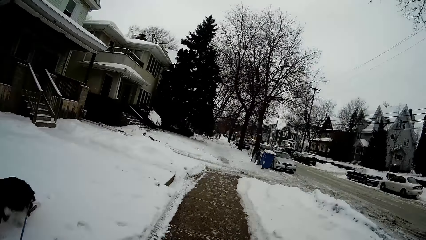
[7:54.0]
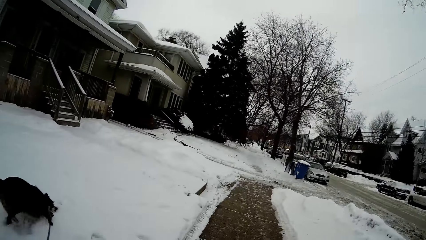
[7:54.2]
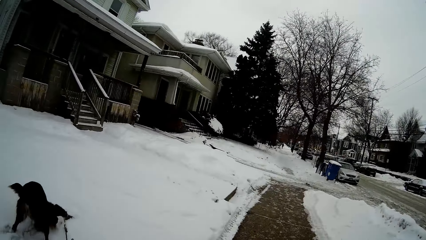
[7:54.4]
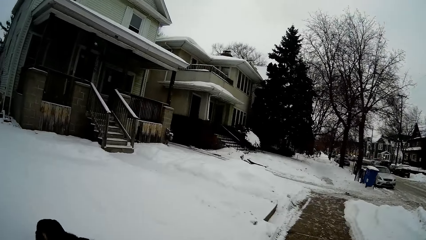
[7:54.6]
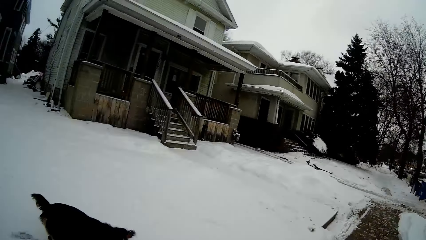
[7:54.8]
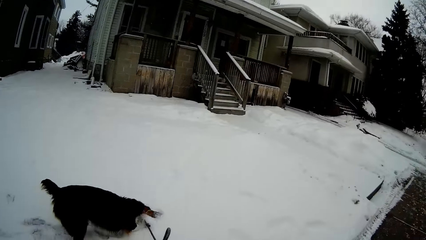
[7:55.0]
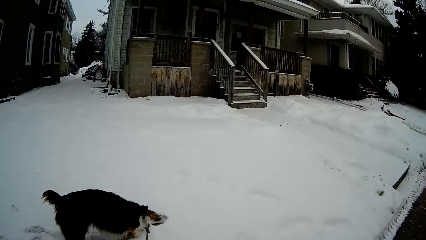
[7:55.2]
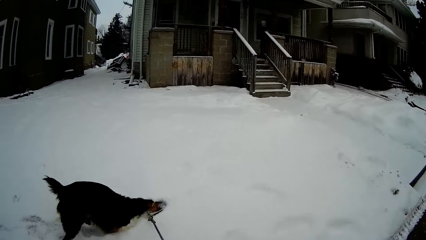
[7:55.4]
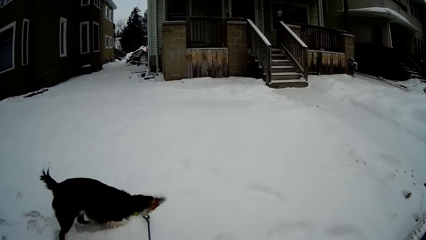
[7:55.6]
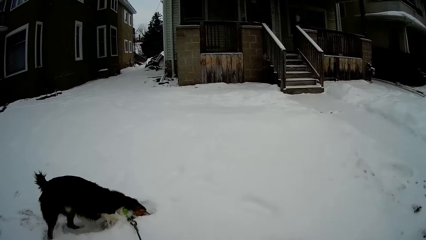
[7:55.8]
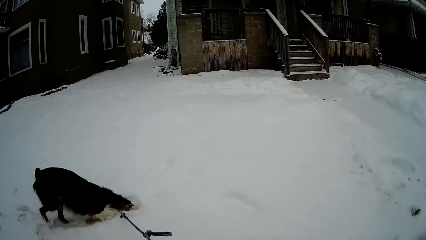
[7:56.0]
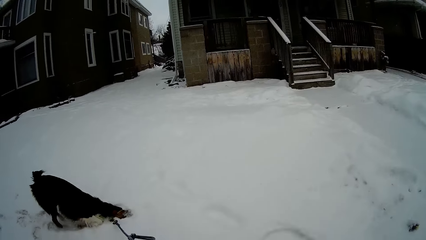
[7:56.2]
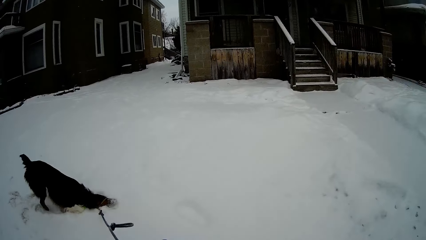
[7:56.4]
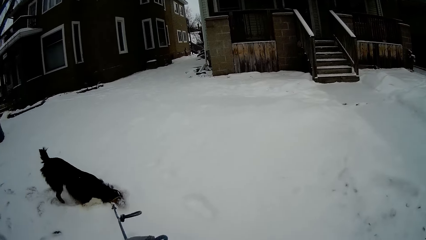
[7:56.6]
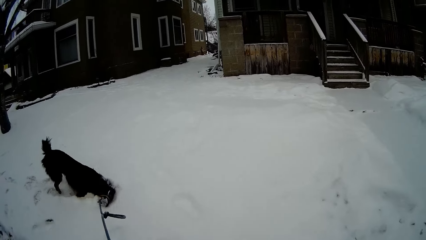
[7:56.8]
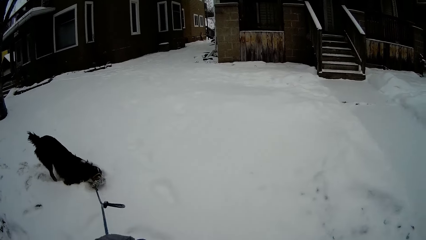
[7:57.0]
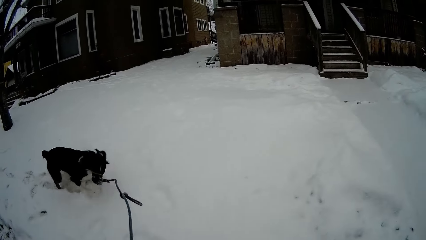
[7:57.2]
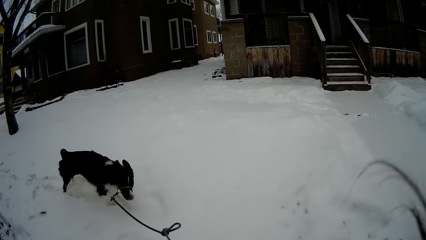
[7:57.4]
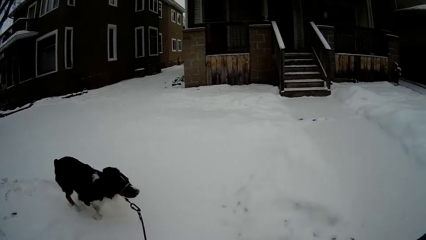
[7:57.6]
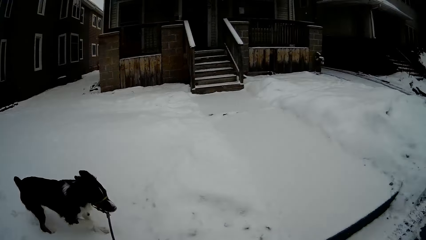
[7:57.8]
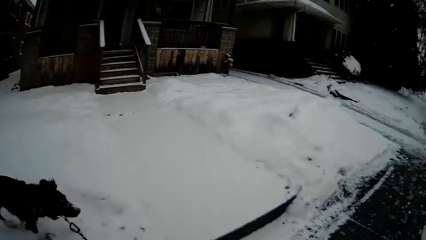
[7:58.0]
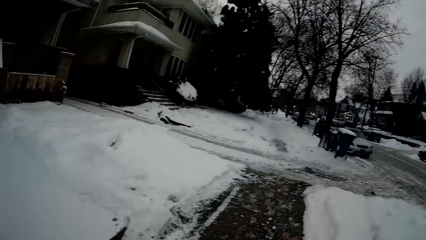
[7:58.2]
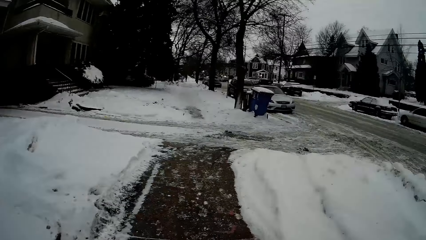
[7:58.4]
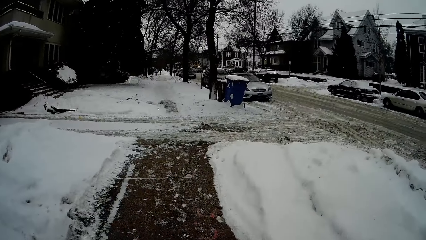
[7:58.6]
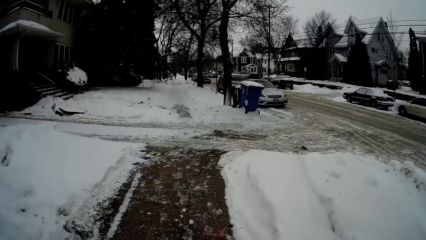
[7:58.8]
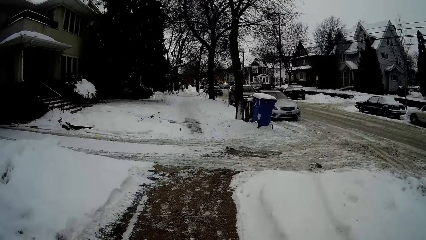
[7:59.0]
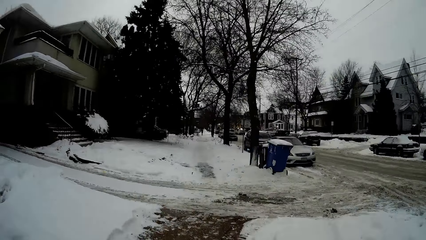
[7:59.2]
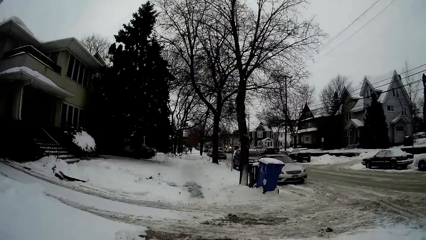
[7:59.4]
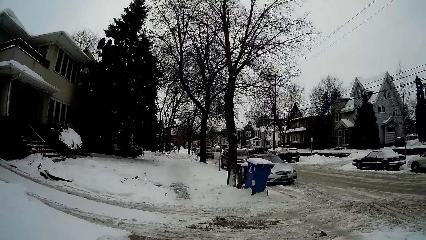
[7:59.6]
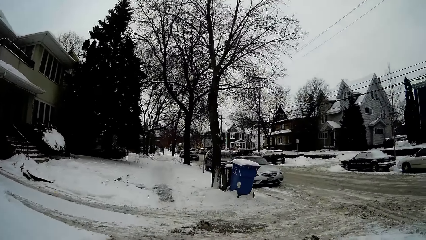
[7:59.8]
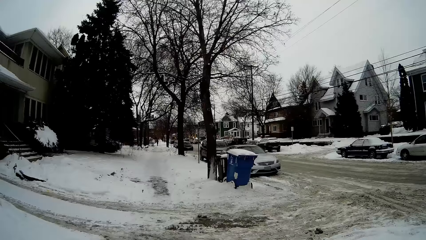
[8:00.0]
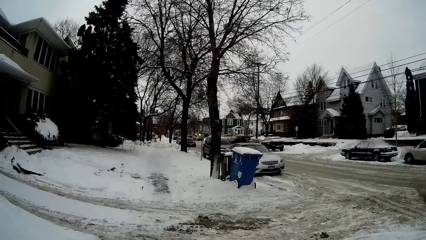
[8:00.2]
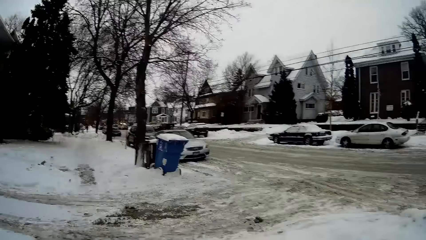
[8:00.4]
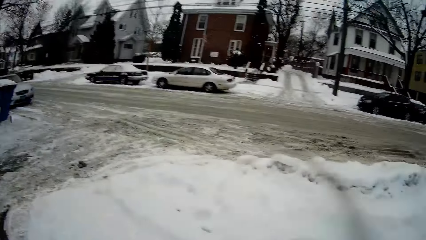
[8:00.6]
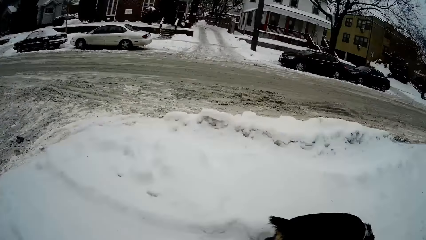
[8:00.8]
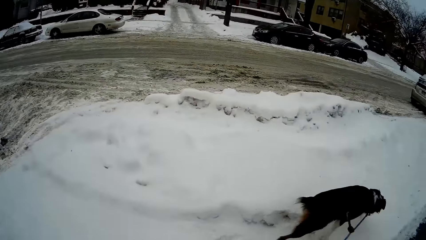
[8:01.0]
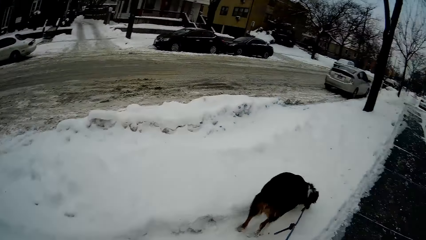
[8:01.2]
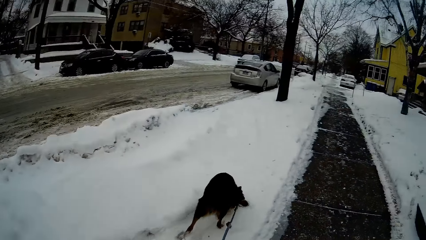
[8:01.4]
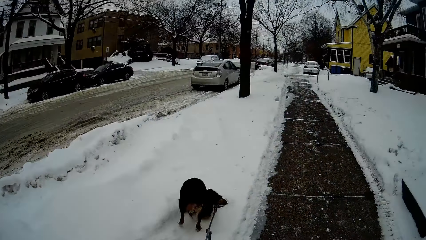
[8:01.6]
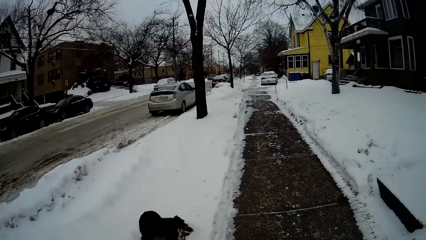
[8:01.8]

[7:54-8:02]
The camera wearer looks at the dog.

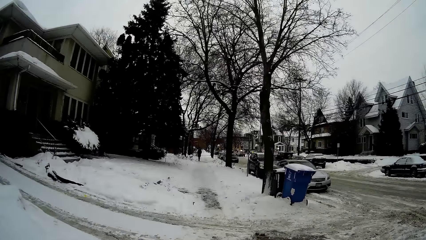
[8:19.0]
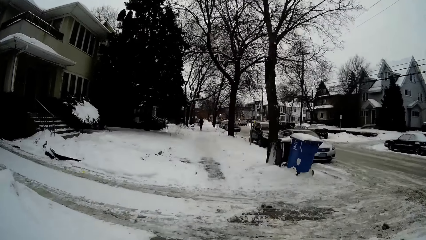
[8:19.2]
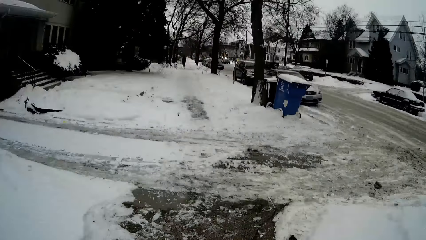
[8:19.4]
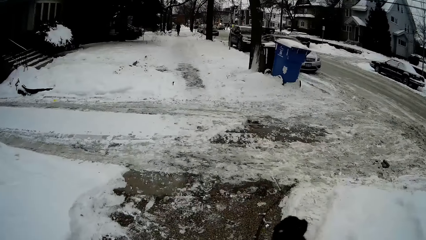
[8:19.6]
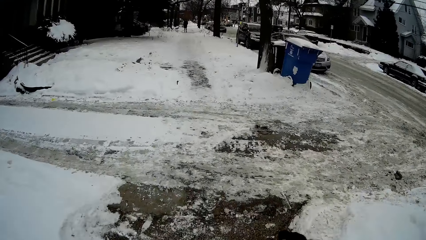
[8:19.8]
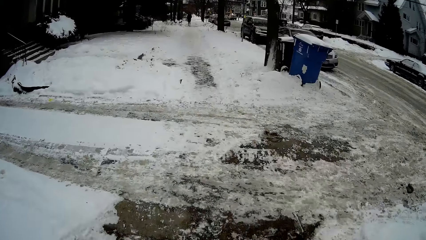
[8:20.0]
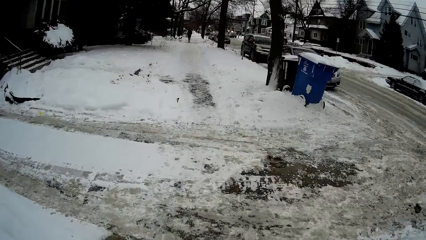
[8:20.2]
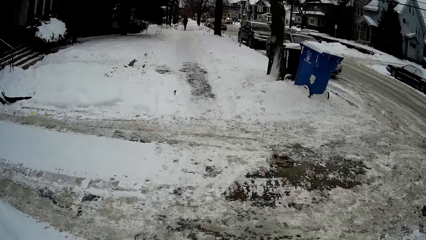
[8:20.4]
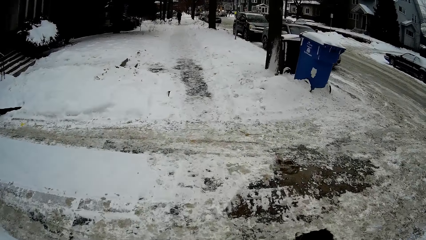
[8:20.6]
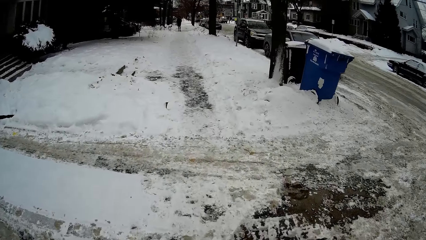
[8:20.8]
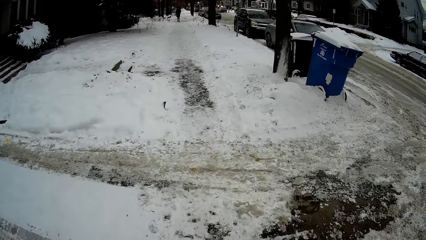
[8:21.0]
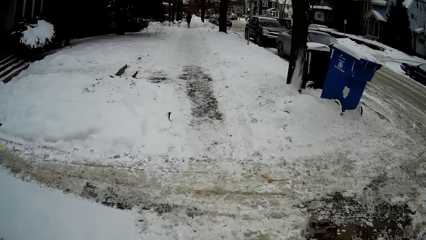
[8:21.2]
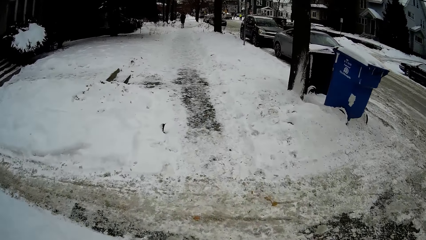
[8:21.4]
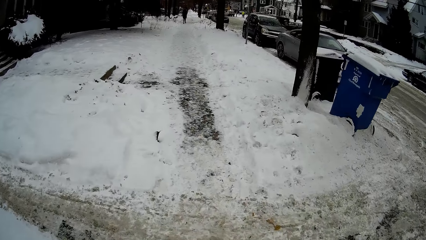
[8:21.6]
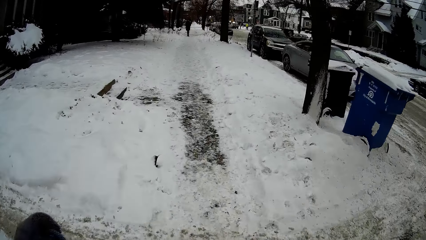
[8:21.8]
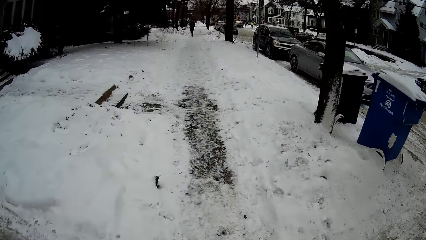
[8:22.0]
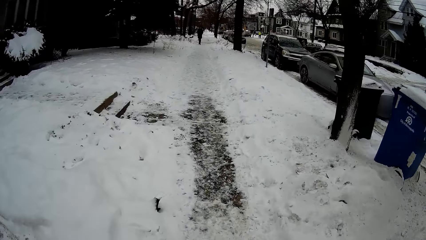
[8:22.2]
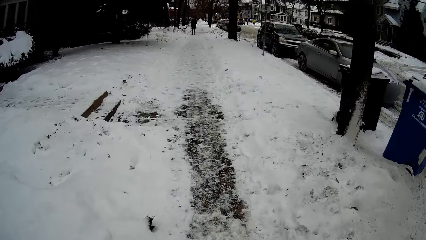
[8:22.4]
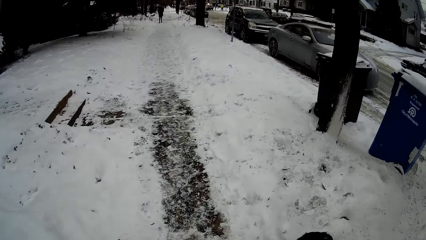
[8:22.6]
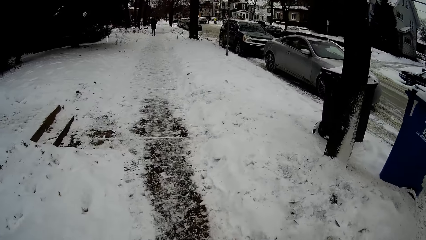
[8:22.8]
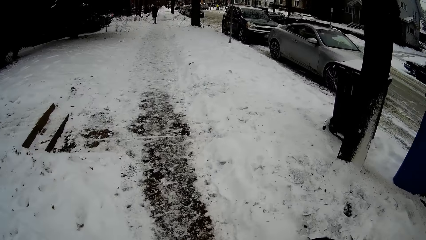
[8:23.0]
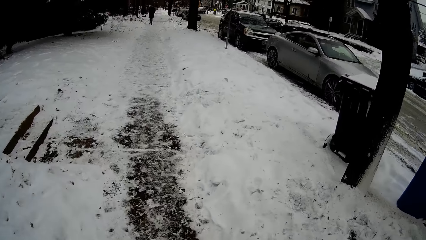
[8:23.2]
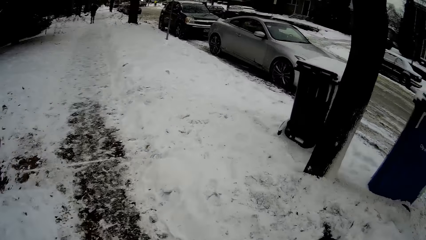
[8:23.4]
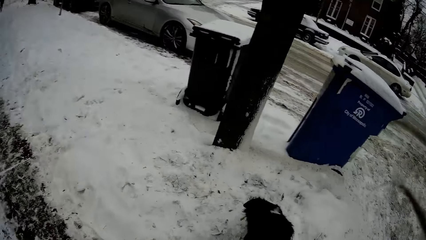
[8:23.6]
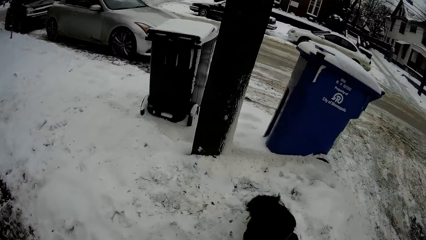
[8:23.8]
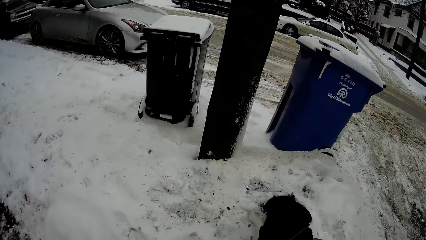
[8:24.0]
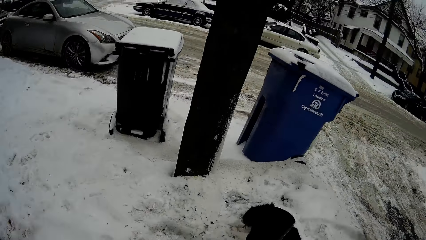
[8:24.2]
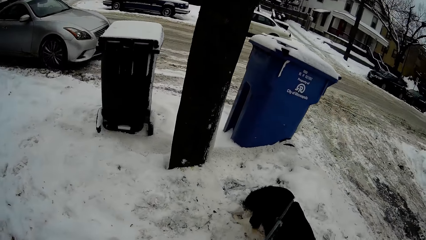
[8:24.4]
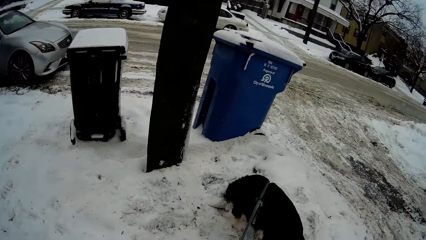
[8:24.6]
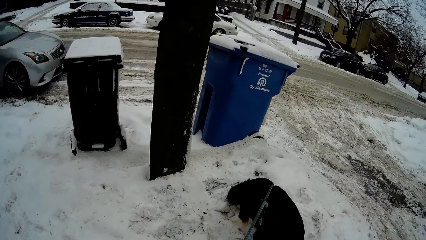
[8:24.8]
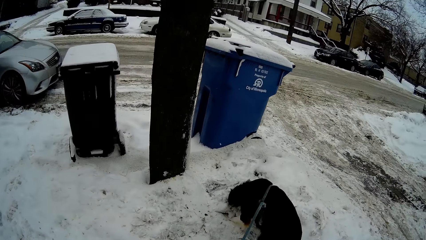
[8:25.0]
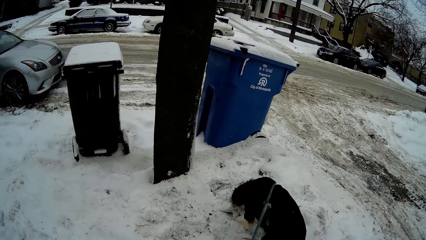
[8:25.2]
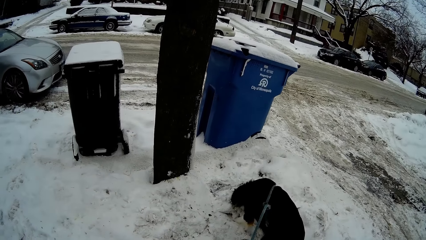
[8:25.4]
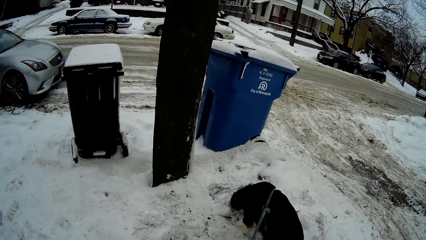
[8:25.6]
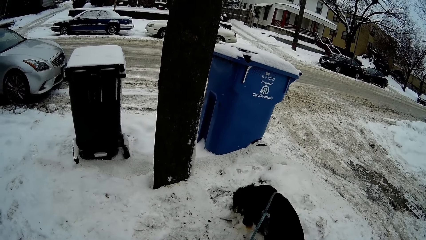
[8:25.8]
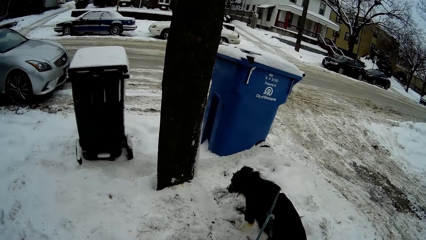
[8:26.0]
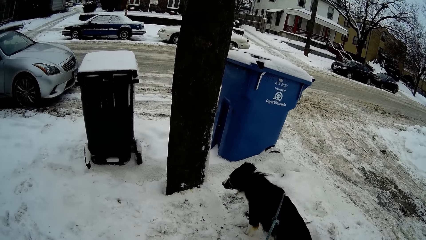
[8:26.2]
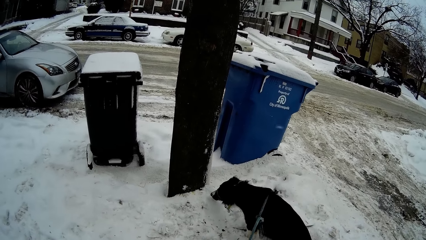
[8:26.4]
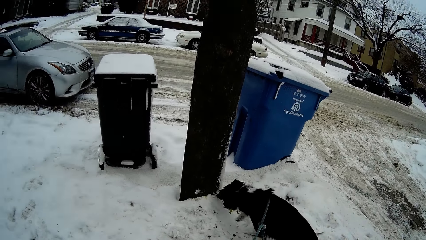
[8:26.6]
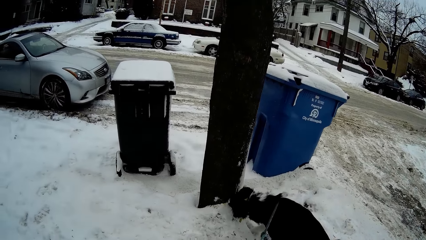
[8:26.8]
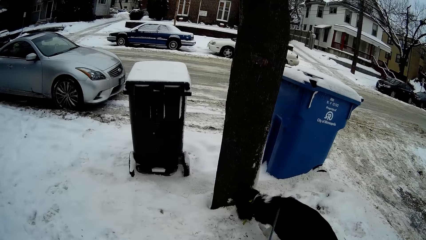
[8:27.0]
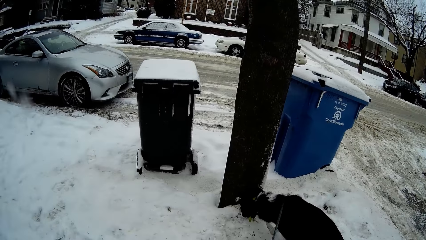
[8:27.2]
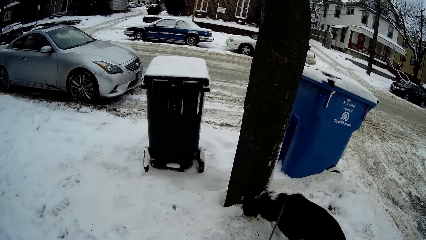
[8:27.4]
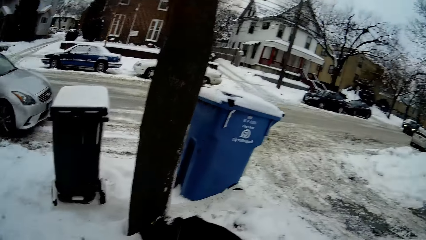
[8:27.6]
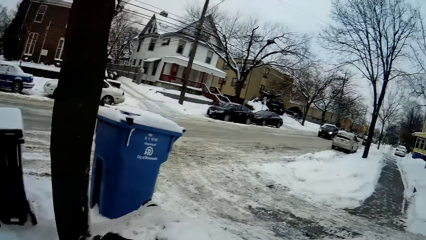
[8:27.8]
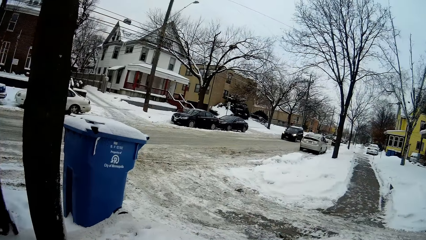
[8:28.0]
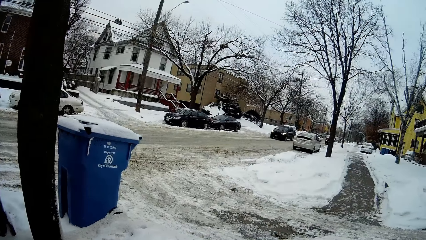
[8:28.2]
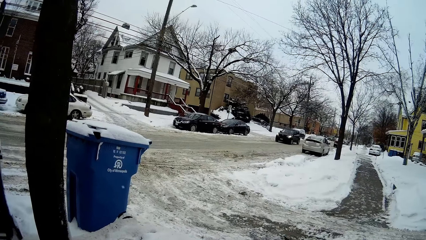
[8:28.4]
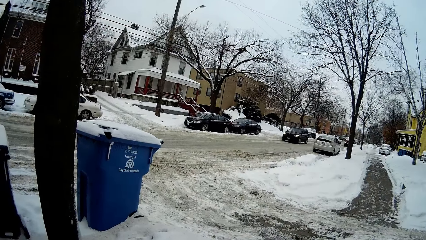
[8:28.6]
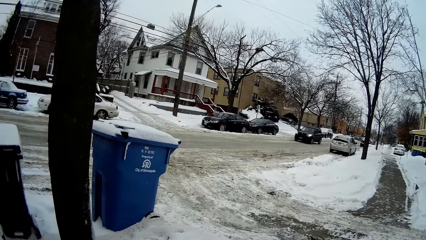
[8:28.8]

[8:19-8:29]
The camera wearer crosses the road. They look at the dustbins. They look around.
